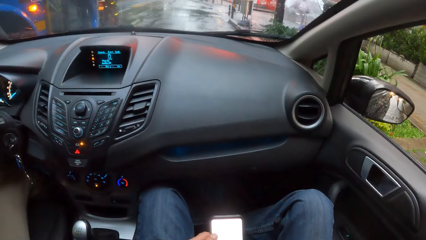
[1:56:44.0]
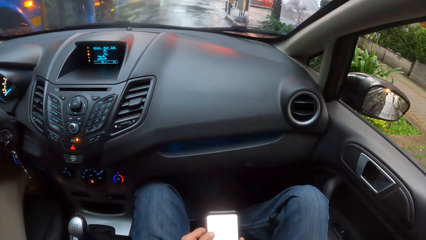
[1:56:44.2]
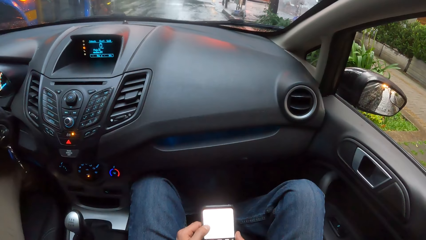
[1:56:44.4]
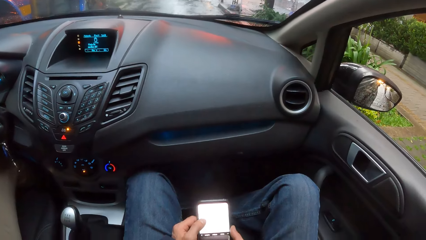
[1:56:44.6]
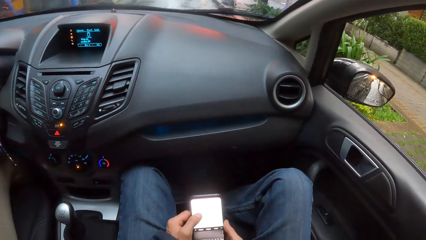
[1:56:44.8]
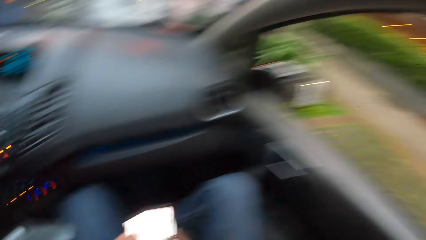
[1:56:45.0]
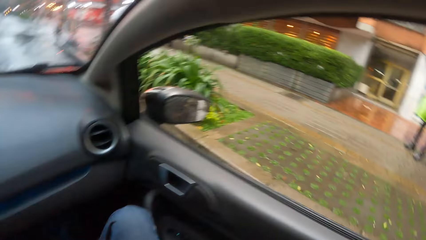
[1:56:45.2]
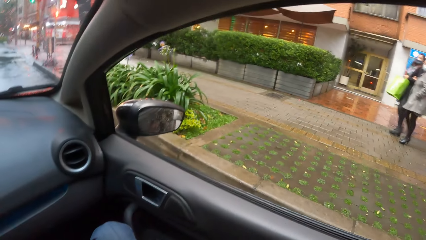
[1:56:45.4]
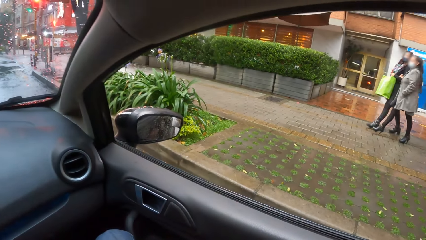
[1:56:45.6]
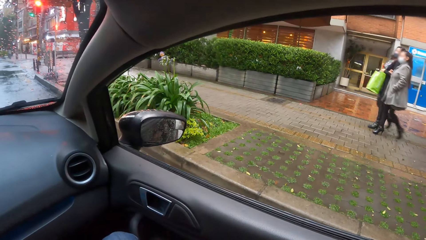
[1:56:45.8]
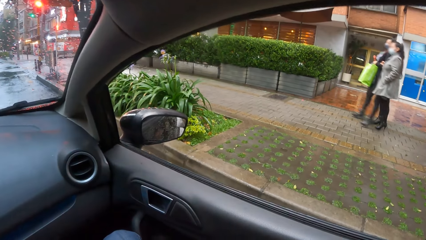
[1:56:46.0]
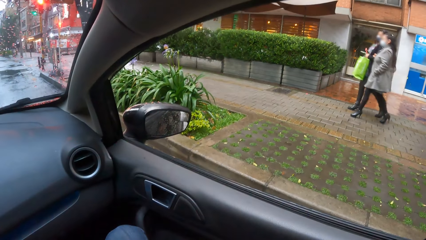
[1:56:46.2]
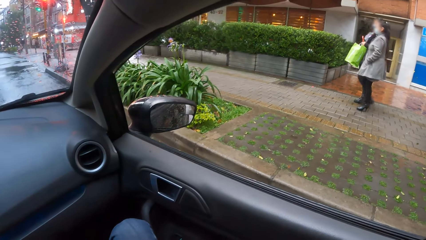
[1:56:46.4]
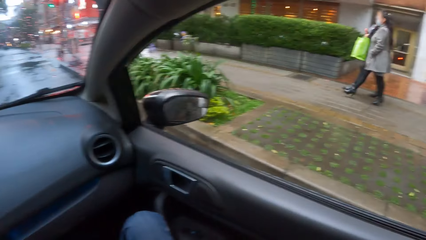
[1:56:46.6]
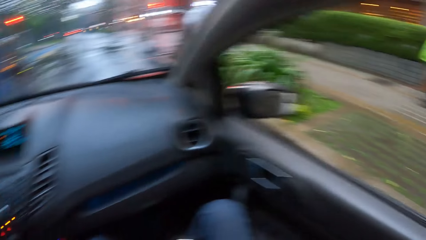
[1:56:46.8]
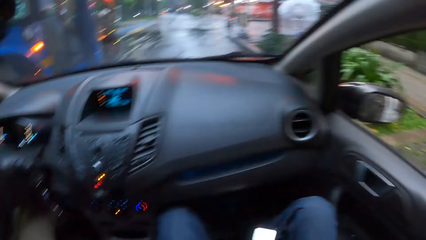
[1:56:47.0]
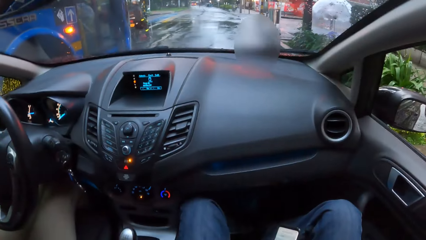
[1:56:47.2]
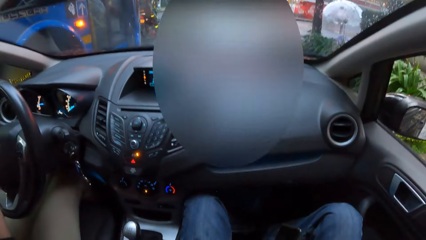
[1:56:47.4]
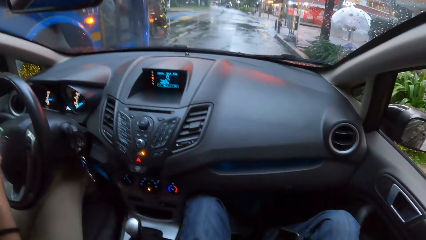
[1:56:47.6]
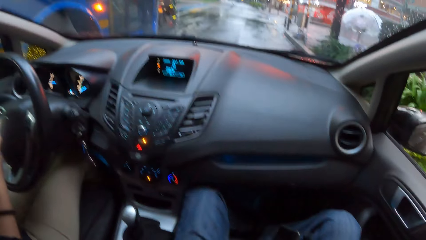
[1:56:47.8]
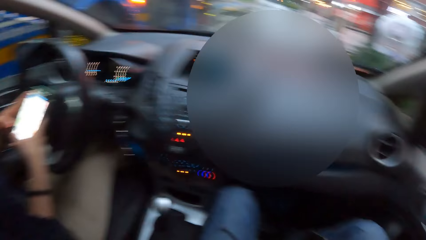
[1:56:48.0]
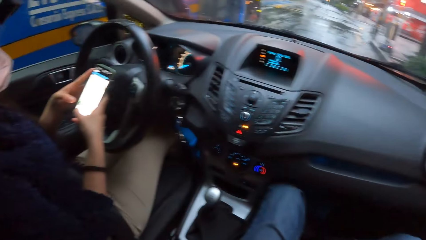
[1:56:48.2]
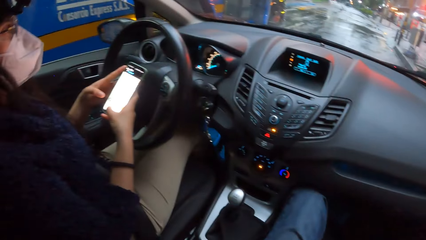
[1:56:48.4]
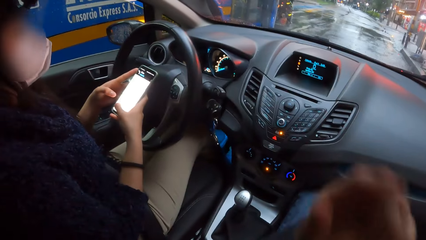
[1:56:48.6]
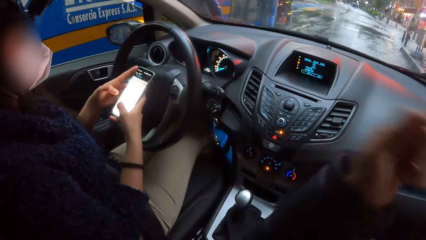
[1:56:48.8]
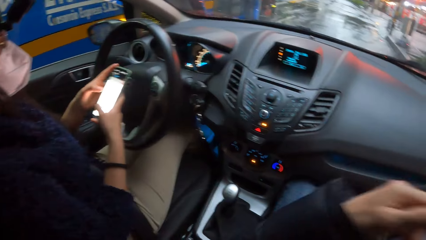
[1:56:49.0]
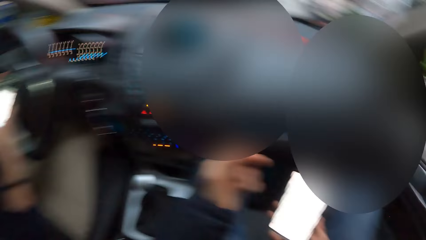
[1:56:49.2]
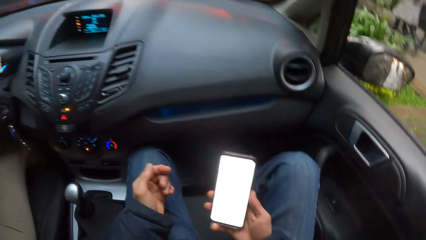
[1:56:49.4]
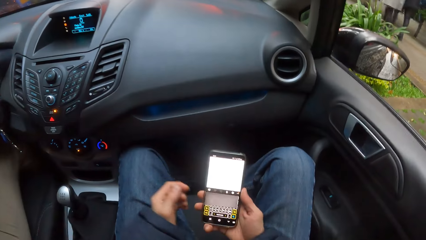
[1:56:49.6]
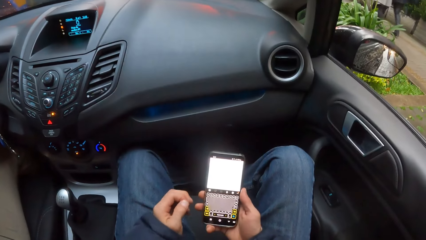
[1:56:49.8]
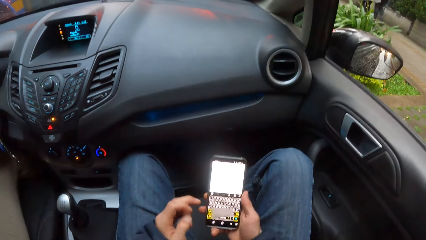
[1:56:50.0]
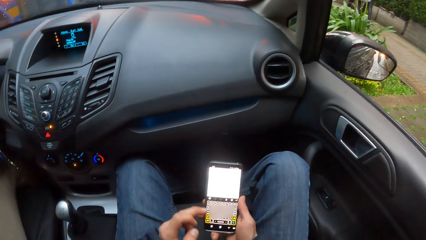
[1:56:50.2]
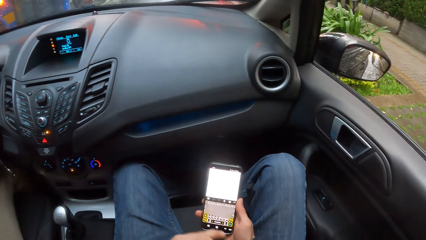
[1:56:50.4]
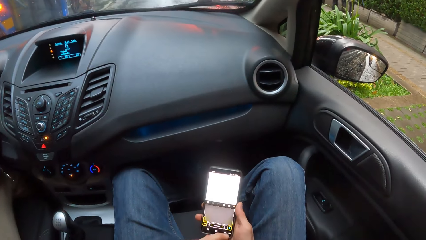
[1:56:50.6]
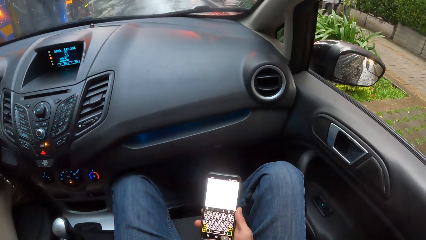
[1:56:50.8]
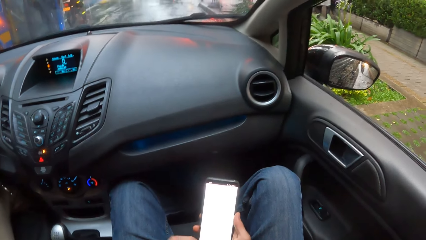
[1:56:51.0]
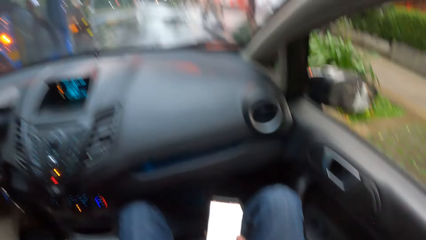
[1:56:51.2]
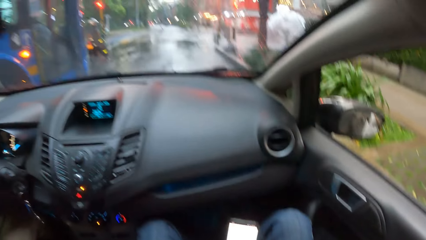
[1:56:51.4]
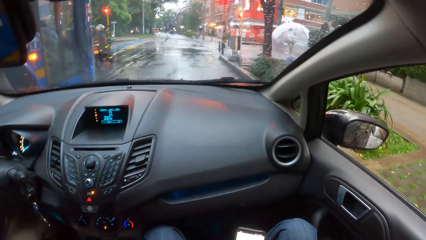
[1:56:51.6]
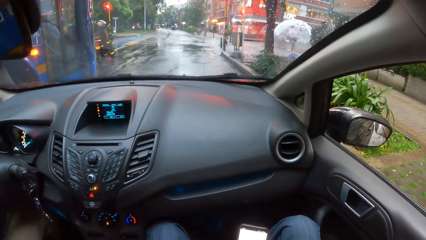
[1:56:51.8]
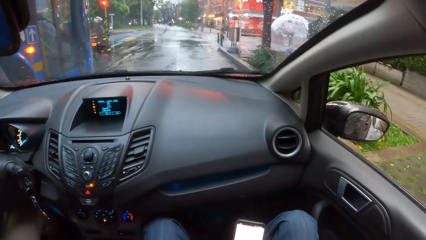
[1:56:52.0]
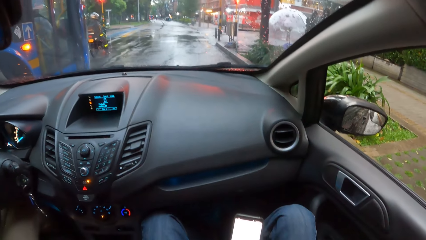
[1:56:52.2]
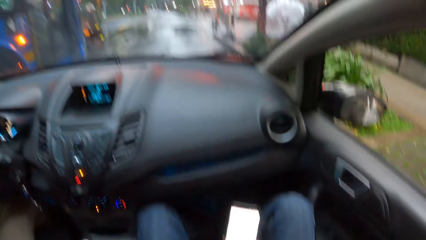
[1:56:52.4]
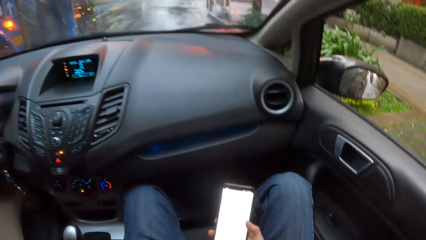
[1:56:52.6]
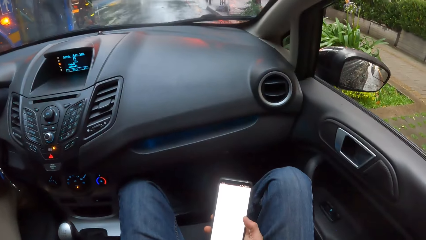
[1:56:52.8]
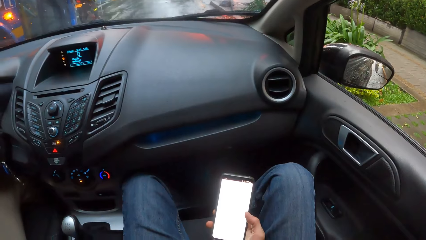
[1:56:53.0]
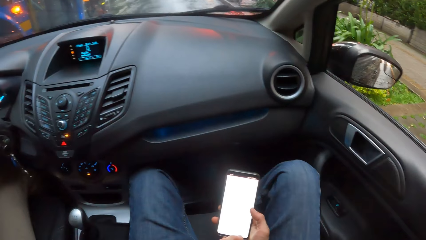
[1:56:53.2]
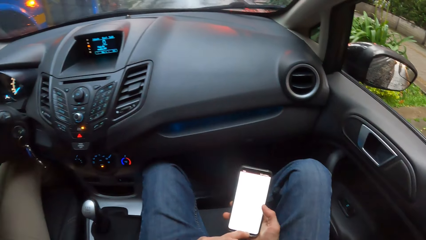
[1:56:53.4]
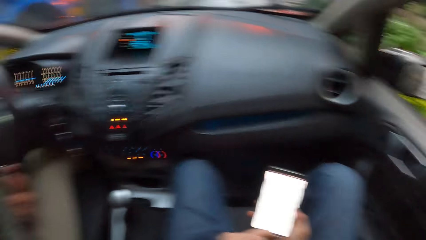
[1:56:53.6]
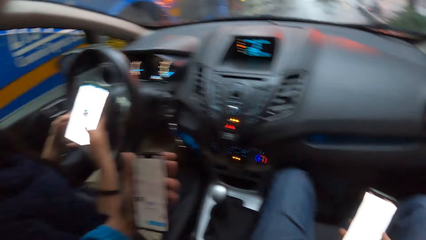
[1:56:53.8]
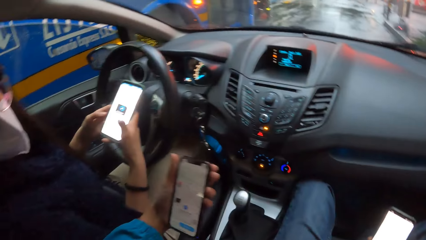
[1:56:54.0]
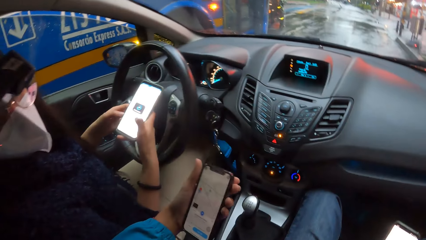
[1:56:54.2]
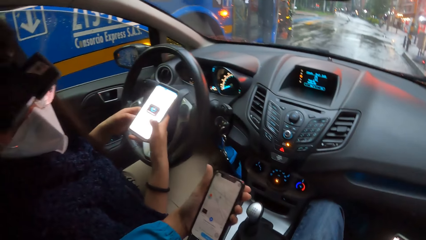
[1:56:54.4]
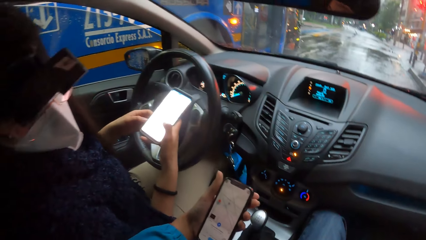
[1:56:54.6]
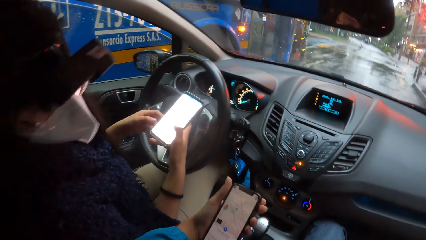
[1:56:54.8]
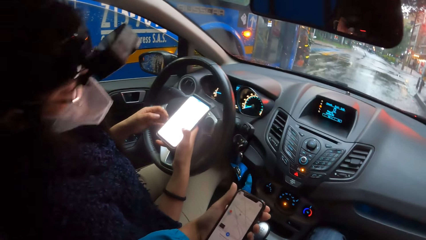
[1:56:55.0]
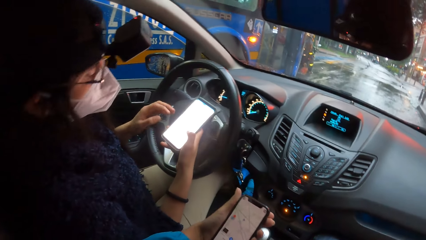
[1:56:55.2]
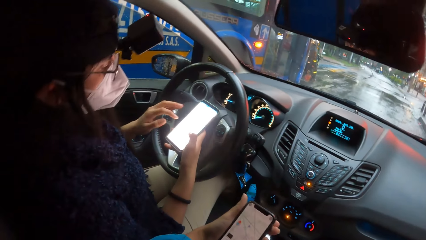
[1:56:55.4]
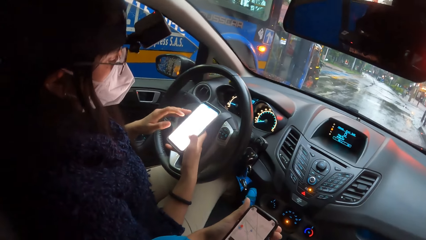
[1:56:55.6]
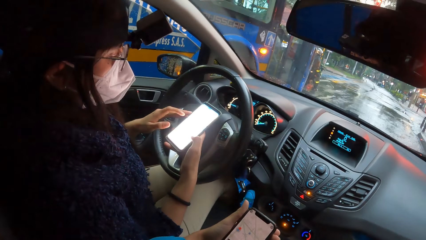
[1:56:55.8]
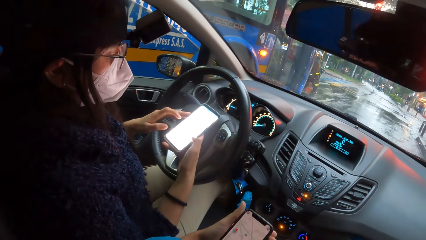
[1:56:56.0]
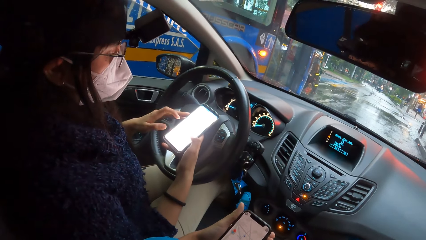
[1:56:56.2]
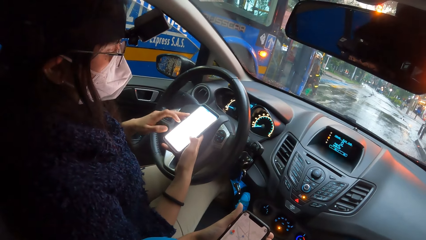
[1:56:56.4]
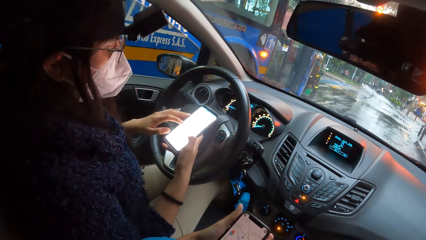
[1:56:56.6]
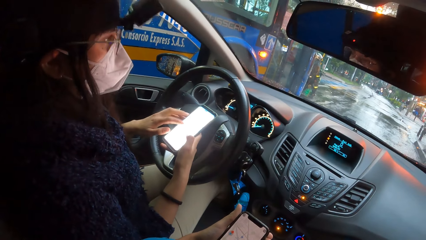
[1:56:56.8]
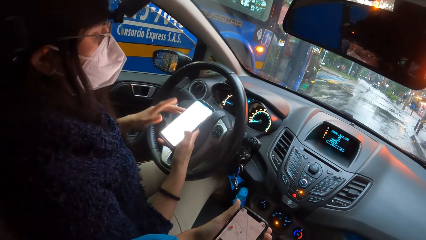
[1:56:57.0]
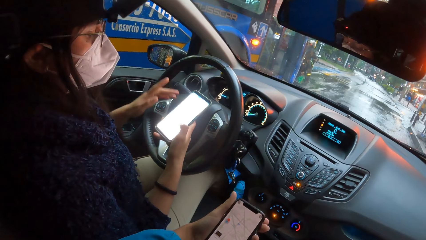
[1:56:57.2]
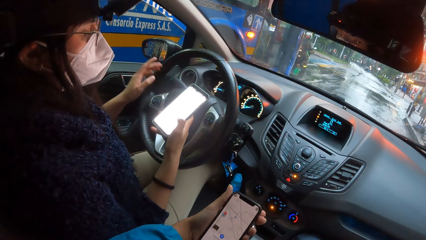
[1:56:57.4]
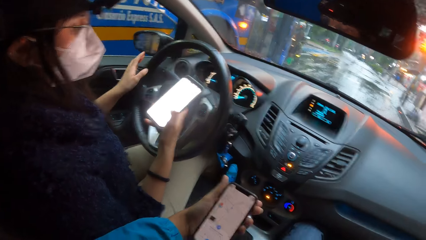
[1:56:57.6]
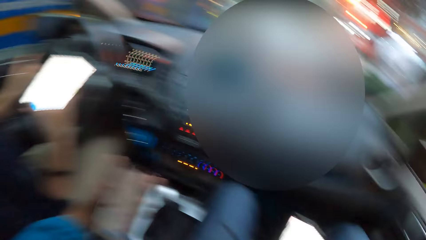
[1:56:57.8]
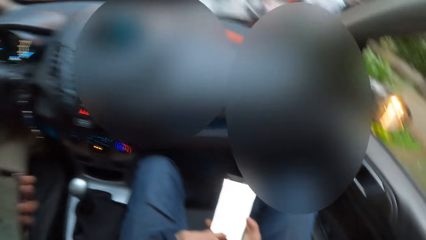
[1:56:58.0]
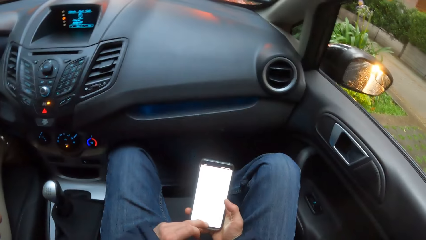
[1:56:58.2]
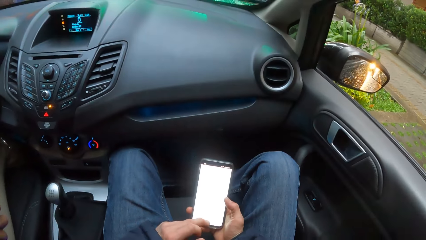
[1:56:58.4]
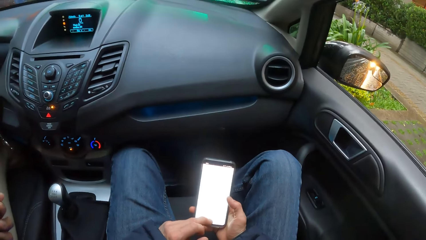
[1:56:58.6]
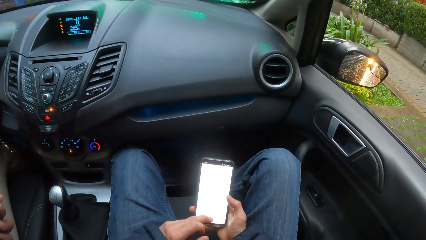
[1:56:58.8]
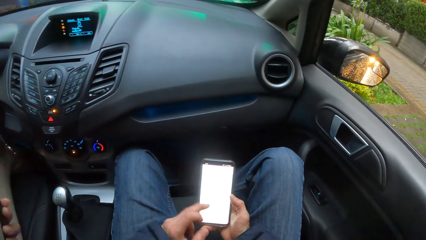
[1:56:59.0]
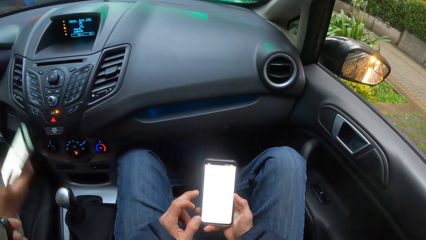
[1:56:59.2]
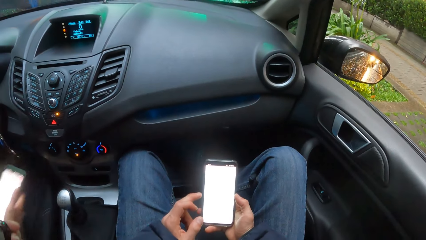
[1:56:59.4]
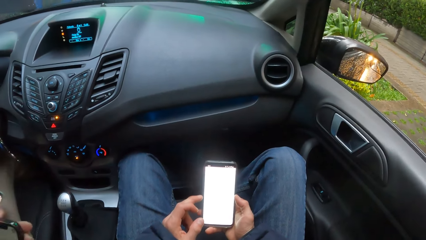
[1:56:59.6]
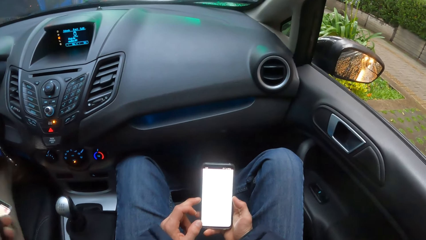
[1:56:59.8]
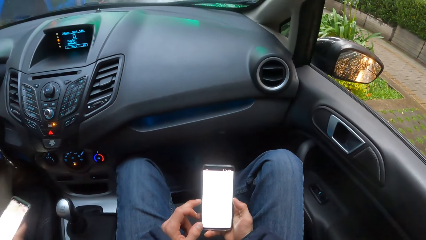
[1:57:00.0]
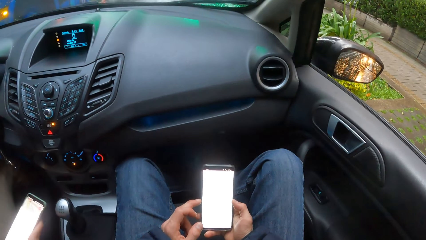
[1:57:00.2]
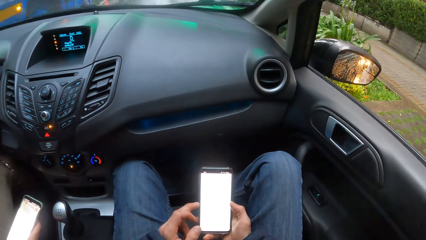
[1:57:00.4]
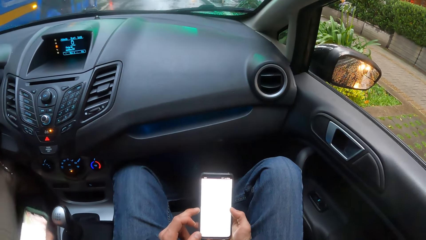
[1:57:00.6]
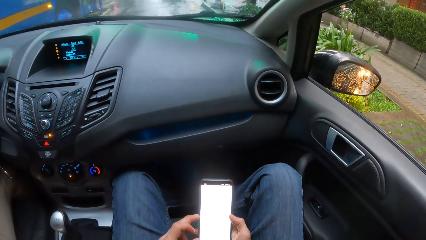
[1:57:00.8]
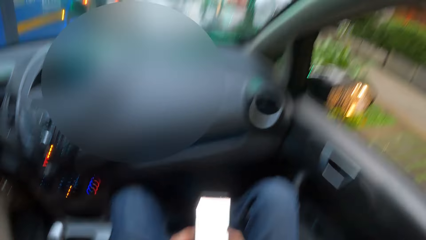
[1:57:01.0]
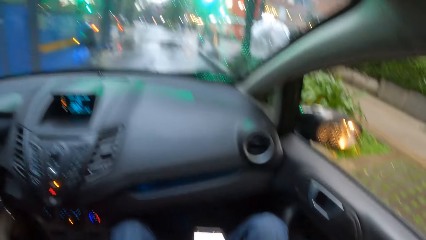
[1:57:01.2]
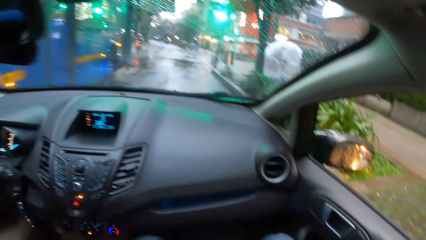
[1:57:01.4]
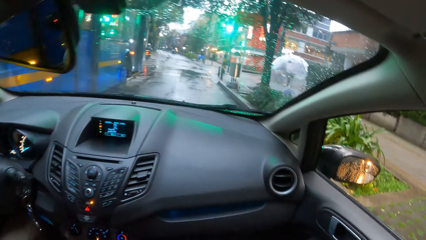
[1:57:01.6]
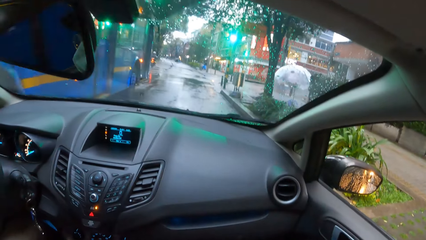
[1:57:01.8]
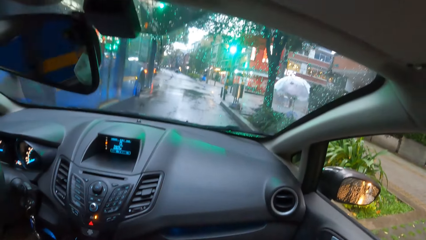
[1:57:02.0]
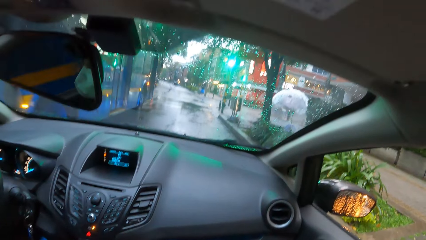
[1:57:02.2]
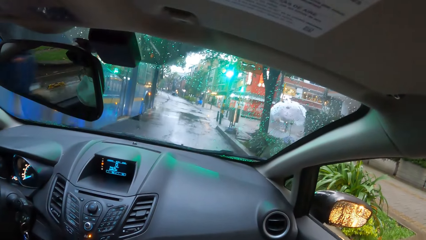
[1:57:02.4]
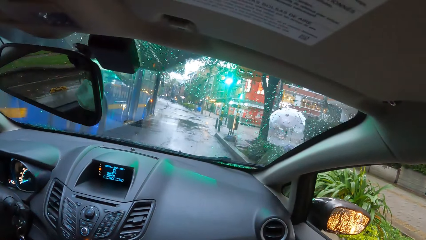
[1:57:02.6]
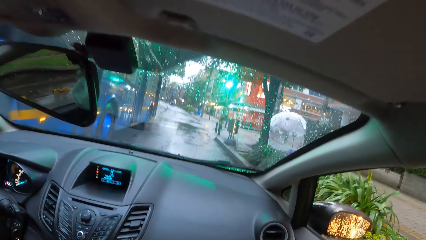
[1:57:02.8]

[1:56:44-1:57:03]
The camera wearer scrolls the phone on the hand. The woman stops on the traffic light. The woman interacts with the camera wearer. The woman operates the phone with both hands. The camera wearer converses with the woman. He presses the button of the phone. He operates the phone in his right hand. The woman stares at another woman's phone in the car. The first woman operates the phone in her right hand. The camera wearer scrolls the phone on the hand.
